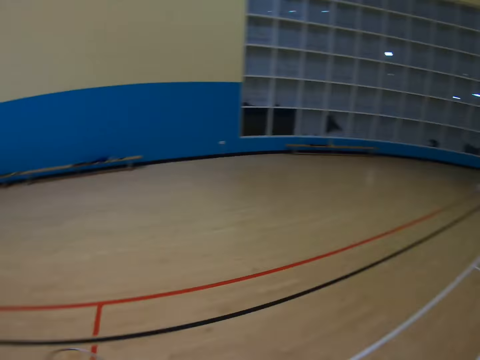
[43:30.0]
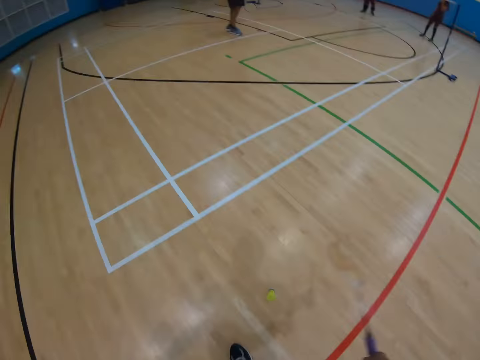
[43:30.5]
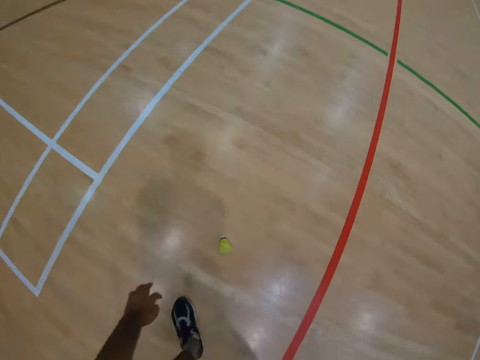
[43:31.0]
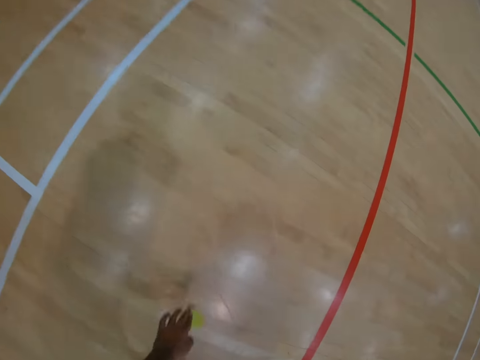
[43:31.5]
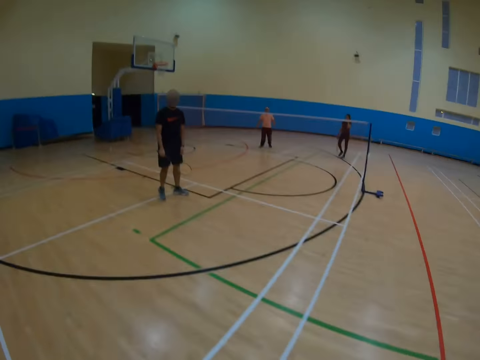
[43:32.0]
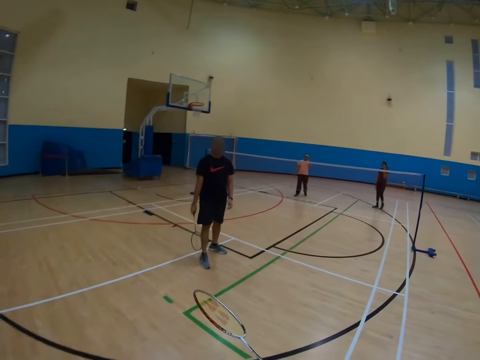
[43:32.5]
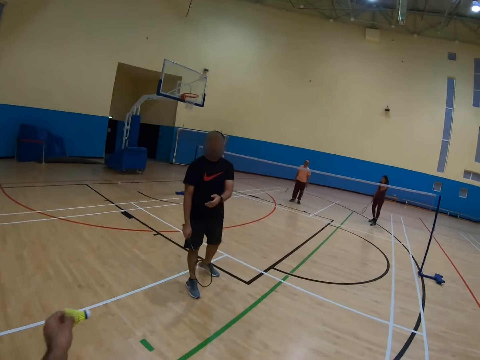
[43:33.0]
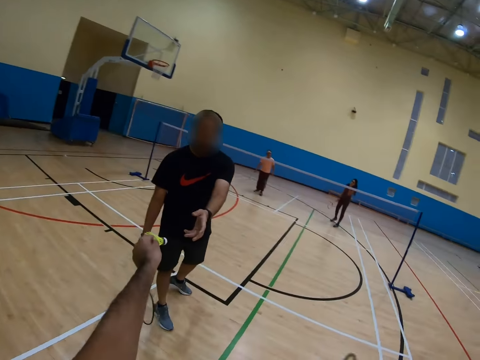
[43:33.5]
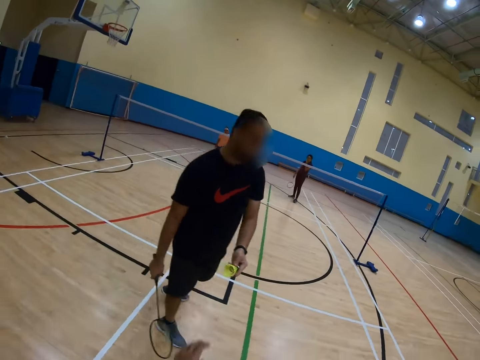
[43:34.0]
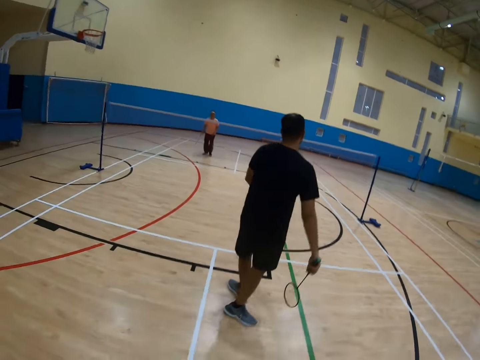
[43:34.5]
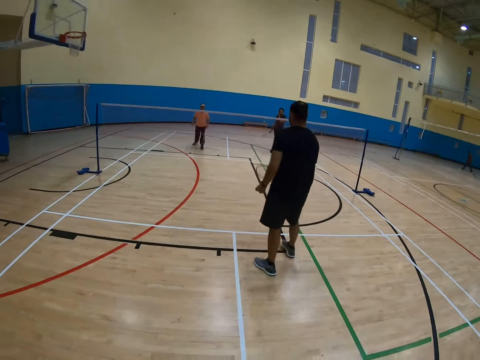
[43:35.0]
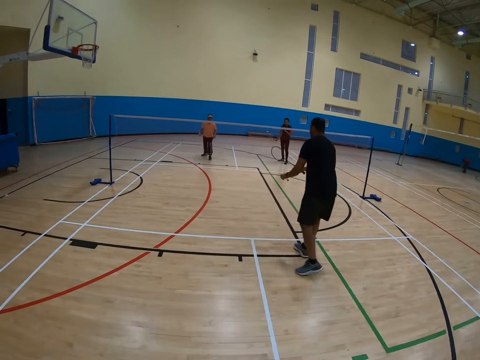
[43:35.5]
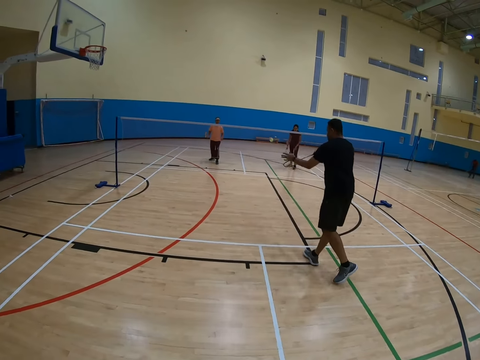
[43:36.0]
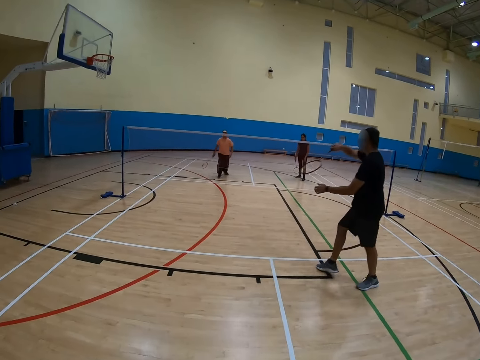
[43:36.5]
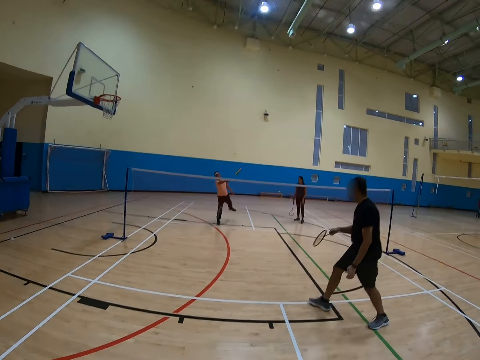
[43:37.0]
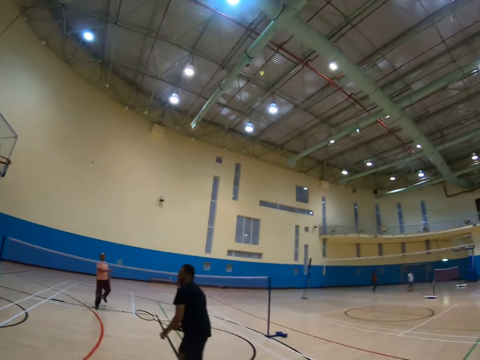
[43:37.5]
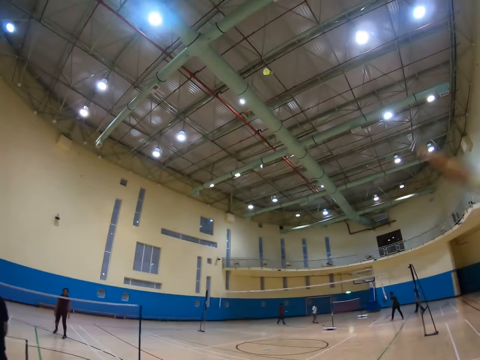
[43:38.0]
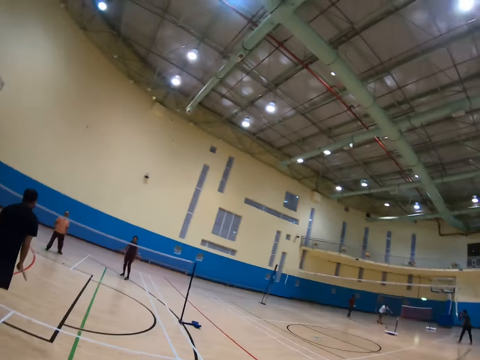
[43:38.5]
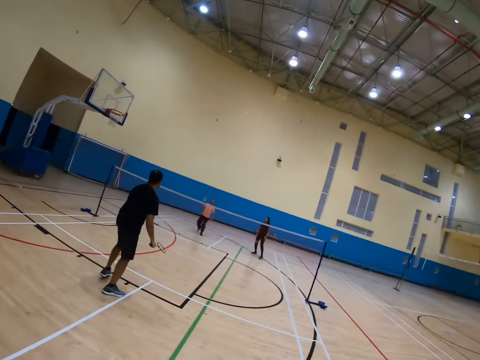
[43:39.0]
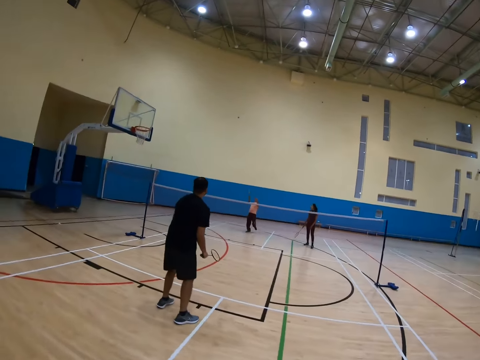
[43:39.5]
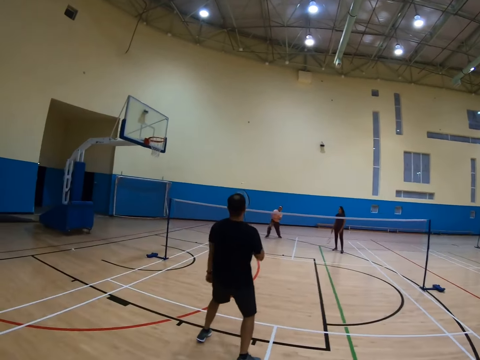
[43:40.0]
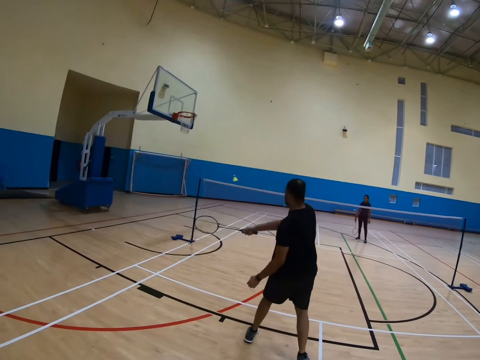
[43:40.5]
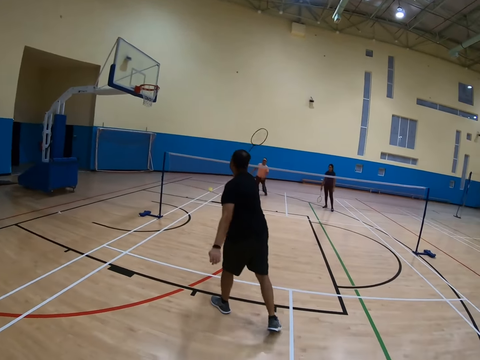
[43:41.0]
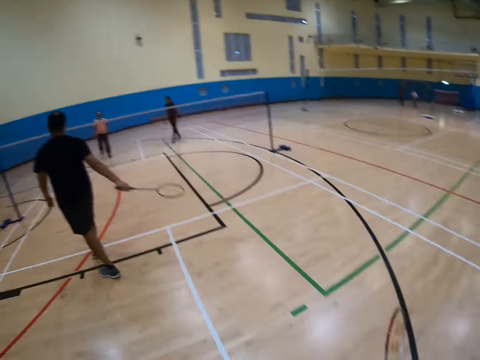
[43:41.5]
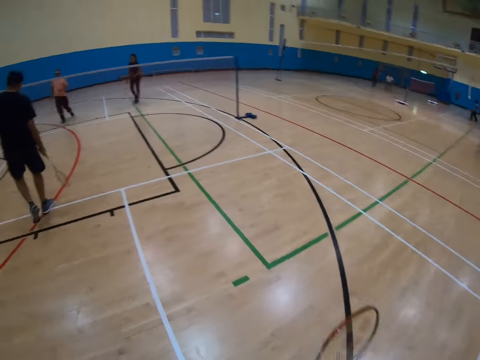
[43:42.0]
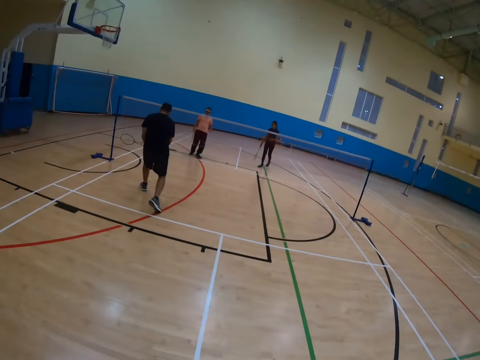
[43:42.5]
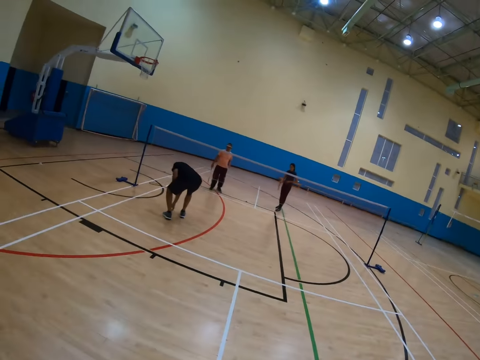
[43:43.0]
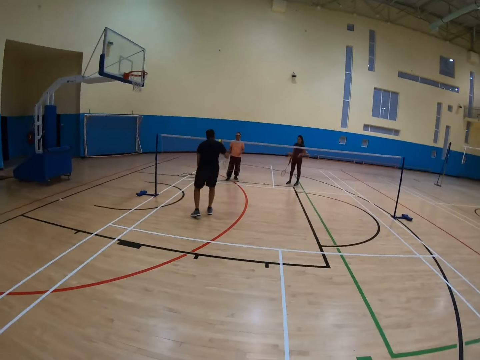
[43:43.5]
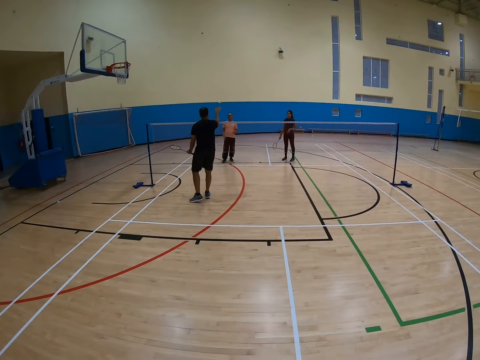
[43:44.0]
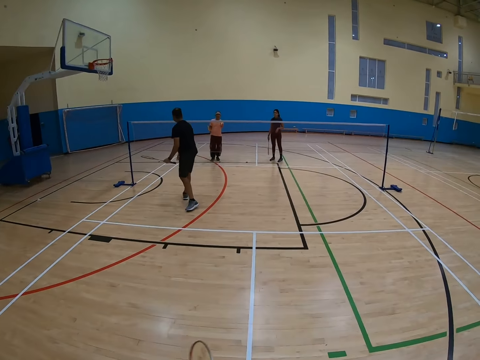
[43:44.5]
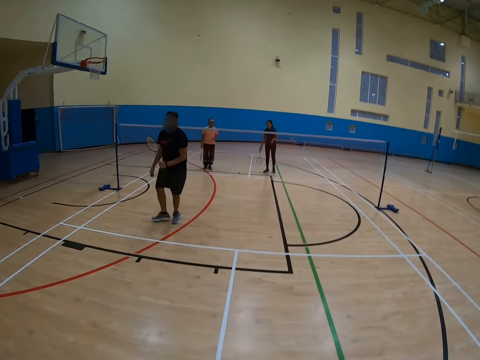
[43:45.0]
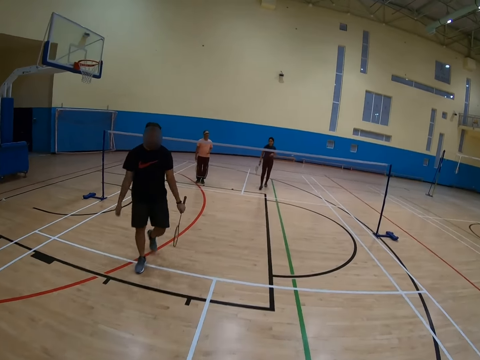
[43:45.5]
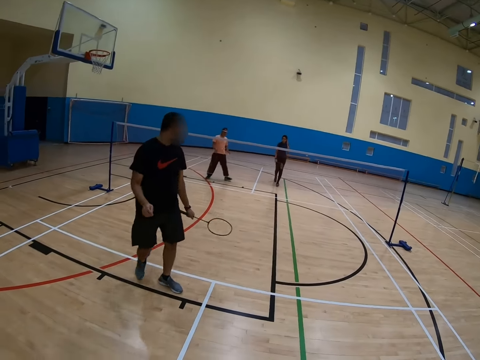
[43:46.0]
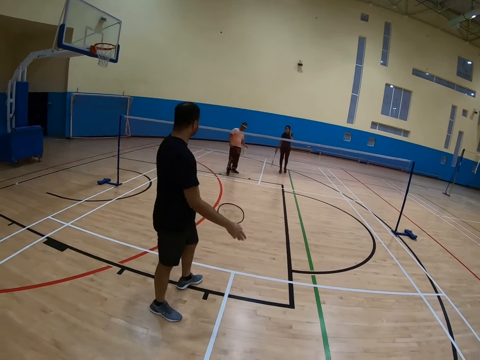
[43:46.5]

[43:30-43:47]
The camera wearer picks up the shuttlecock on the floor. A man takes the shuttlecock from the camera wearer. The man throws the shuttlecock. Another man throws the shuttlecock. The camera wearer throws the shuttlecock. The first man throws the shuttlecock and picks up the shuttlecock. The other man catches the shuttlecock.

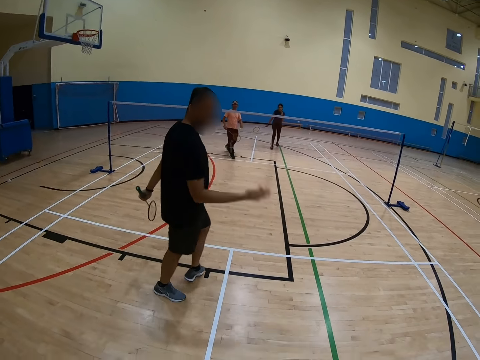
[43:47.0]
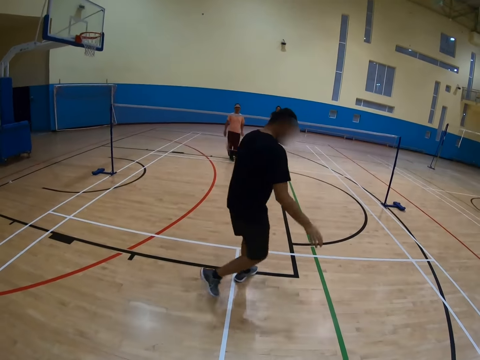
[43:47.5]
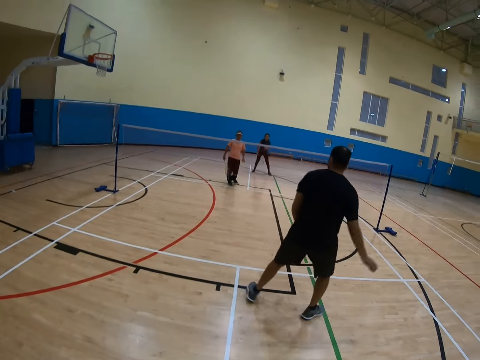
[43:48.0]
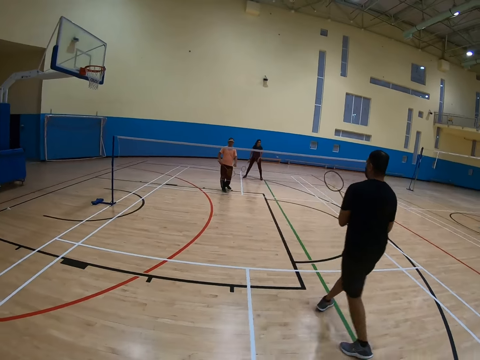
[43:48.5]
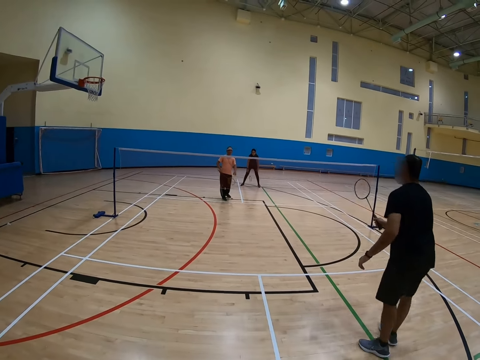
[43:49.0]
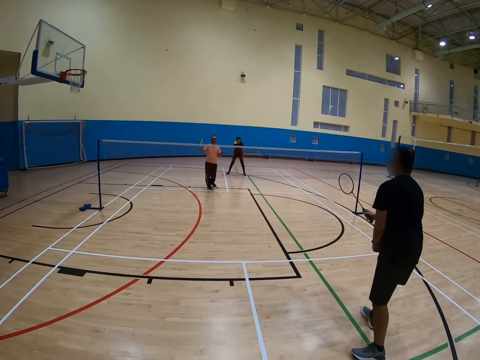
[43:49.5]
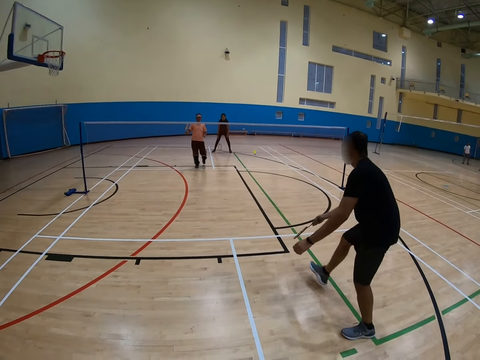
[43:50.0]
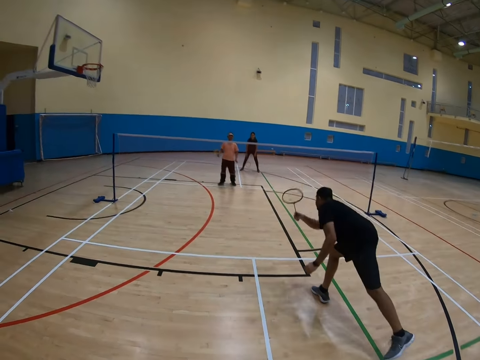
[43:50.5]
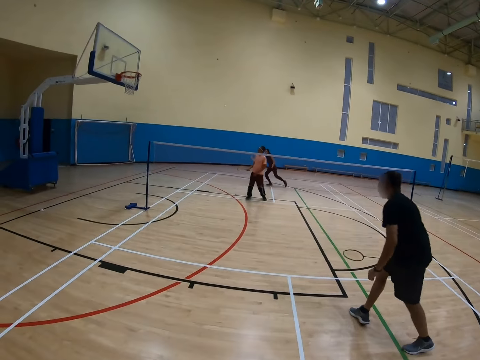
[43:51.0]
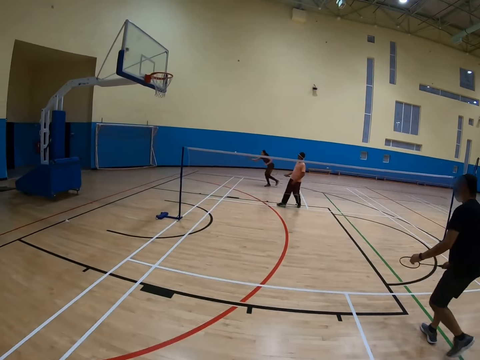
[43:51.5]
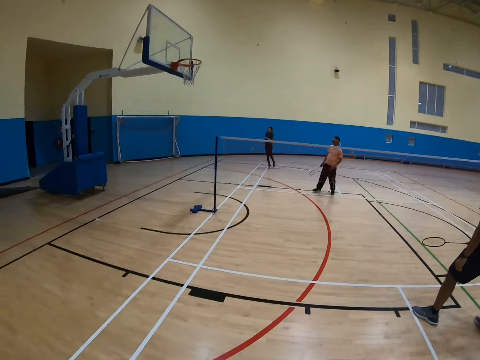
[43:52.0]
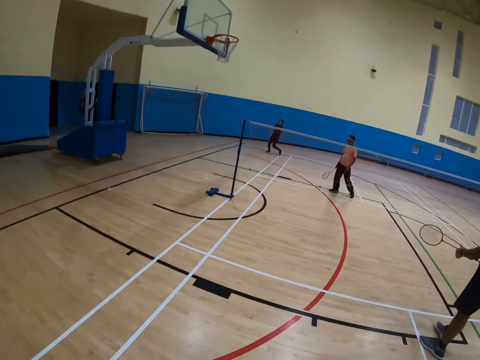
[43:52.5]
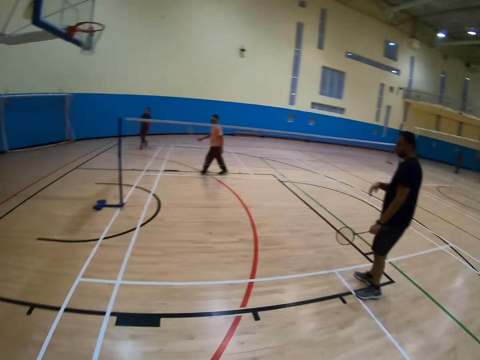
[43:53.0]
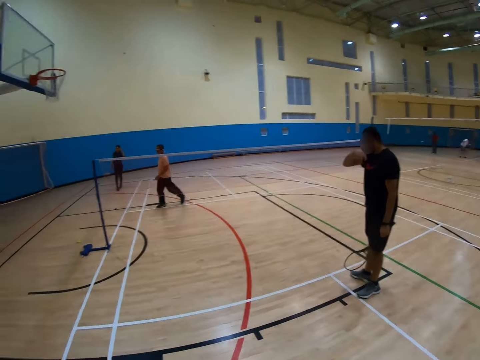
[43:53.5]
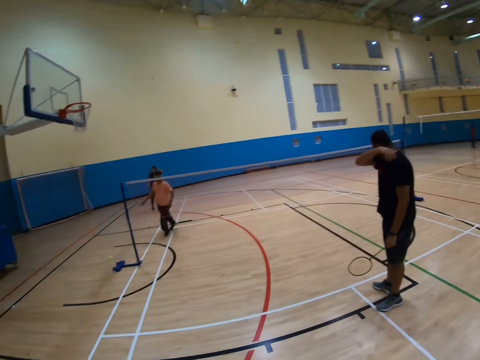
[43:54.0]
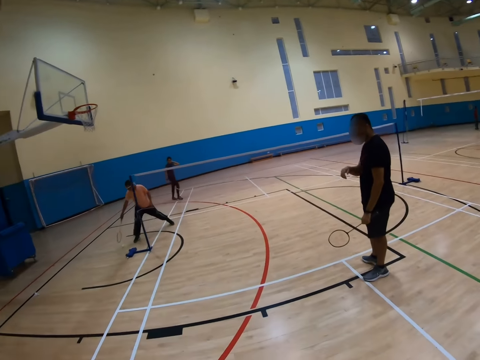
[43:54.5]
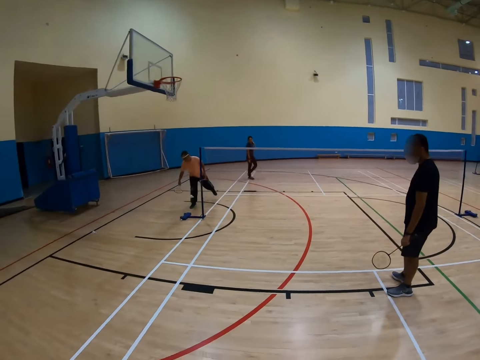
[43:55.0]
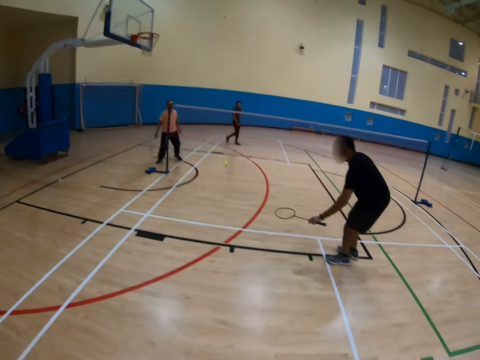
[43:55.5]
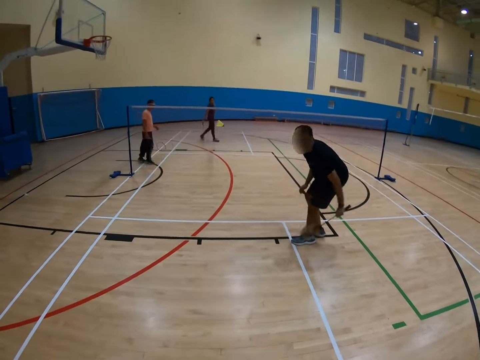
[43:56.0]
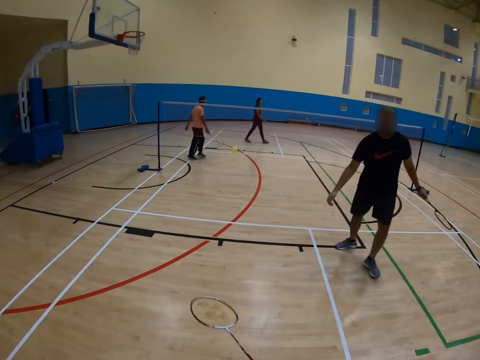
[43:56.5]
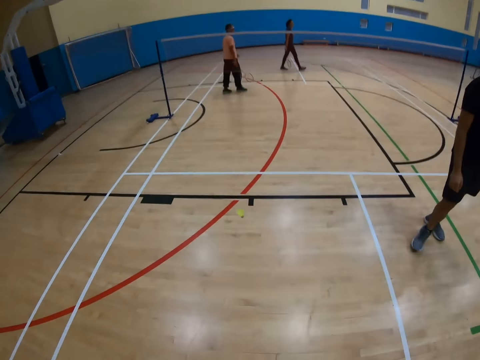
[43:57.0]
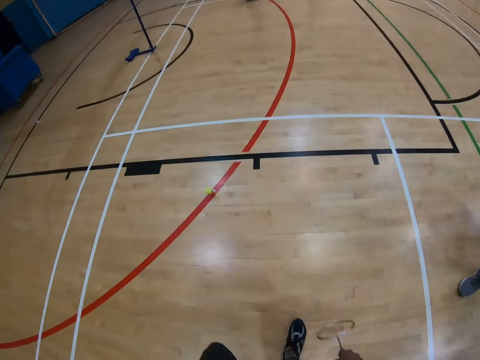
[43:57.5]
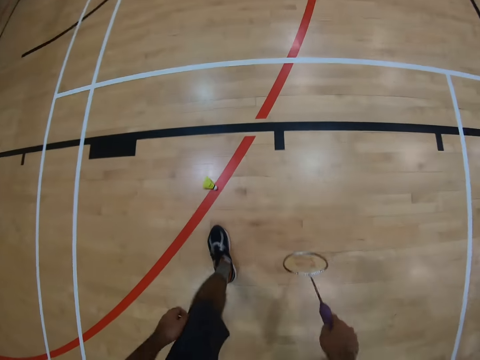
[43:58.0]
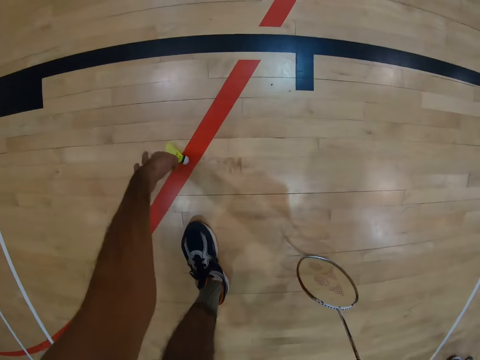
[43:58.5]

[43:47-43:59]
A man throws the shuttlecock. Another man throws the shuttlecock. The camera wearer plays badminton. The other man runs in the badminton court. The first man throws the shuttlecock.
